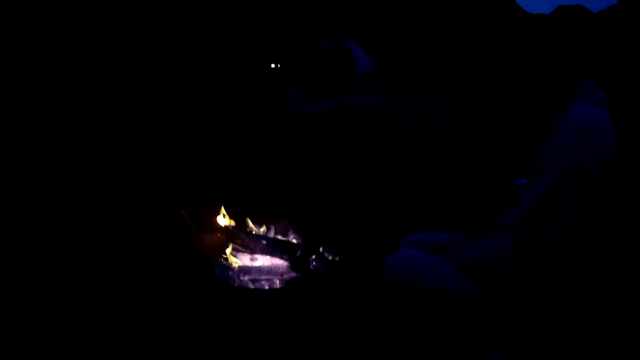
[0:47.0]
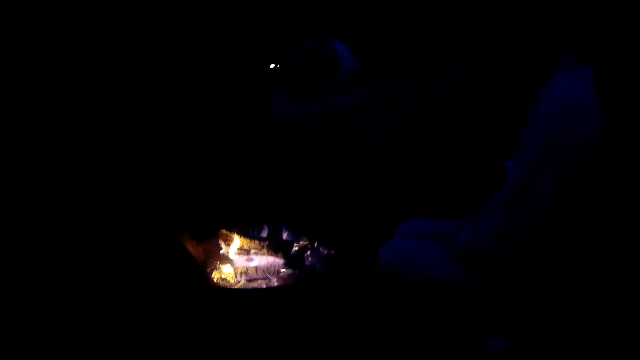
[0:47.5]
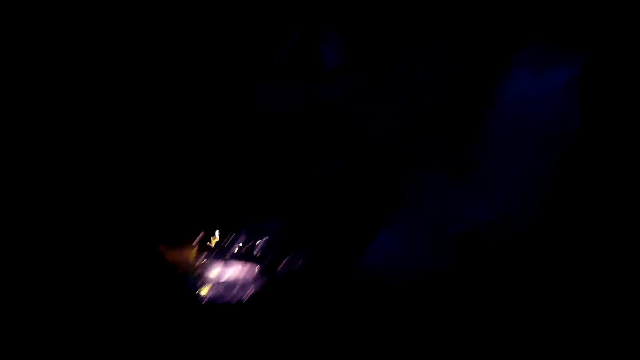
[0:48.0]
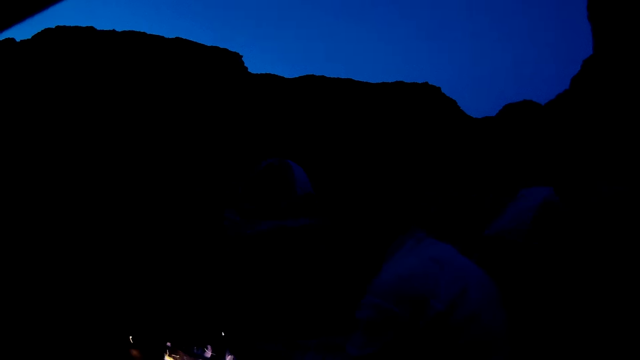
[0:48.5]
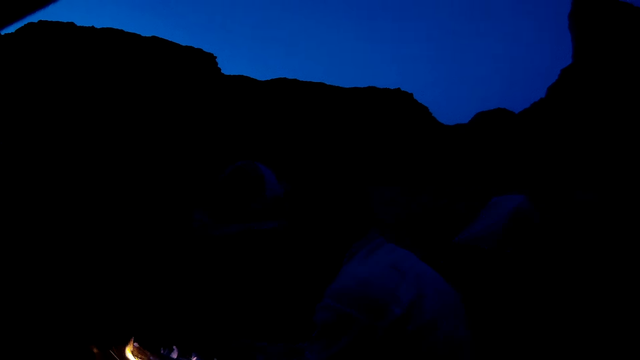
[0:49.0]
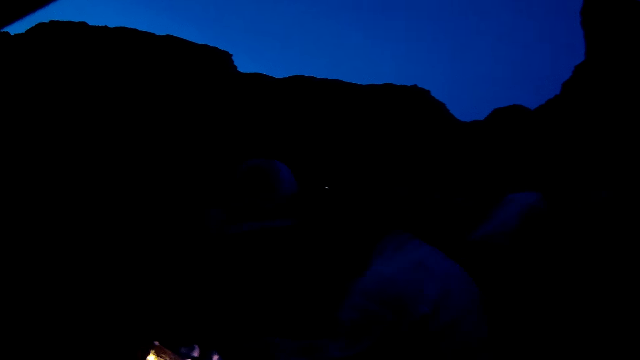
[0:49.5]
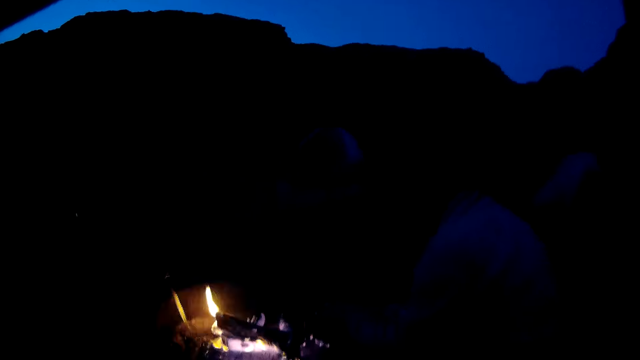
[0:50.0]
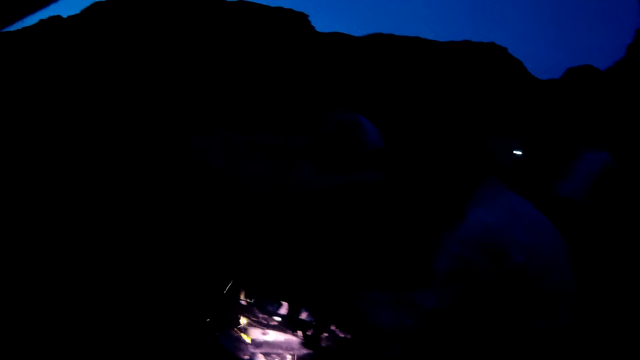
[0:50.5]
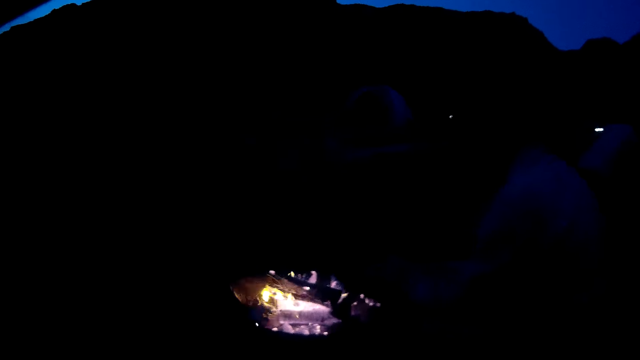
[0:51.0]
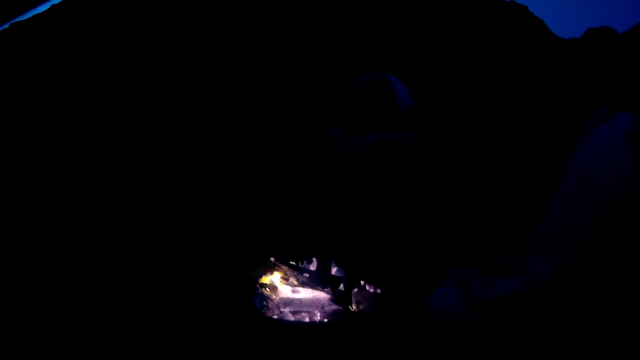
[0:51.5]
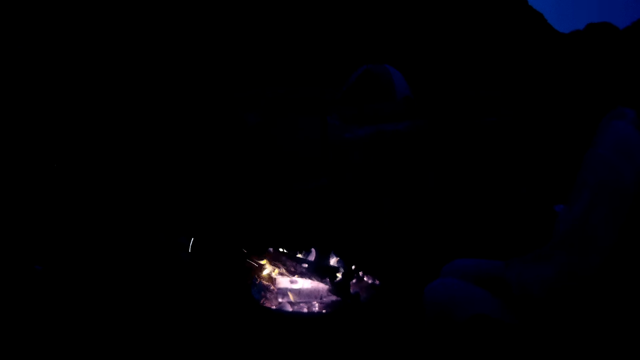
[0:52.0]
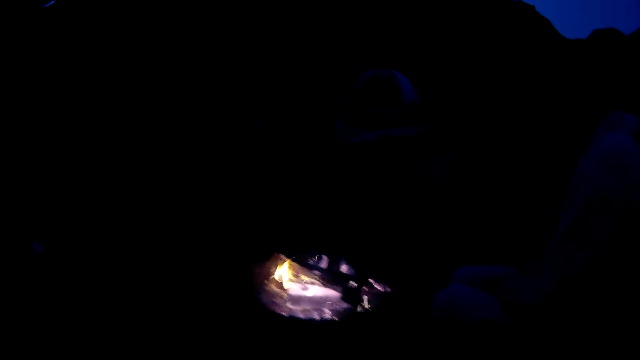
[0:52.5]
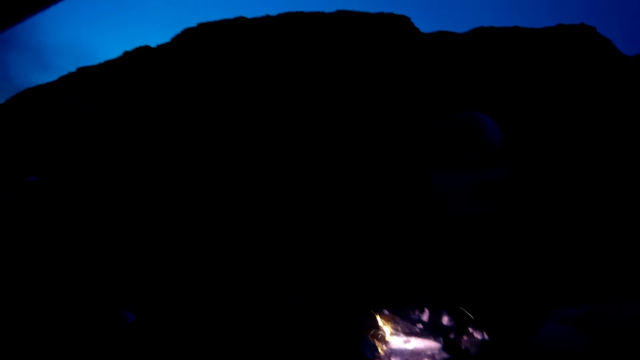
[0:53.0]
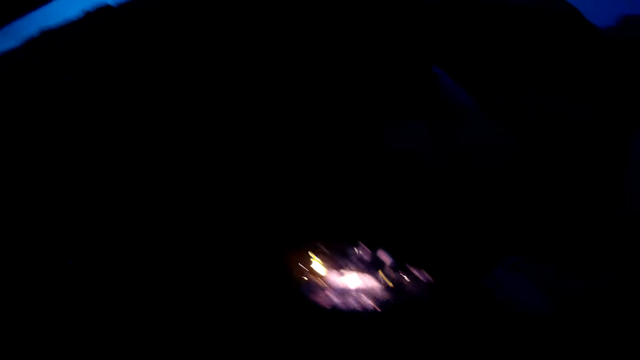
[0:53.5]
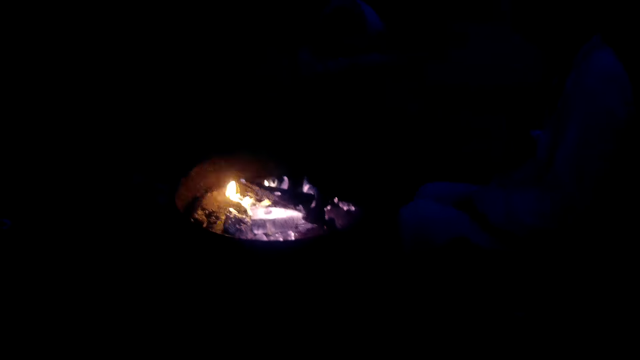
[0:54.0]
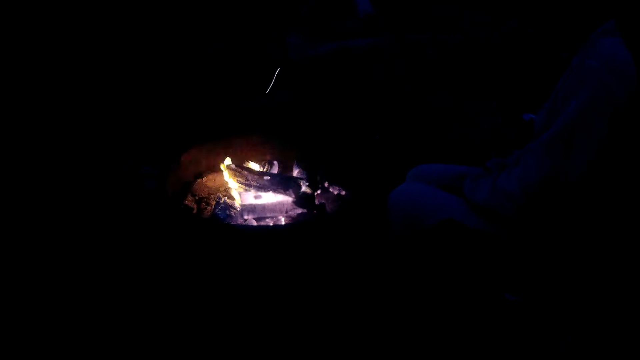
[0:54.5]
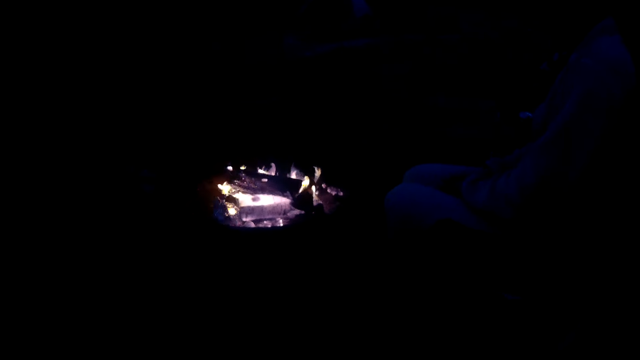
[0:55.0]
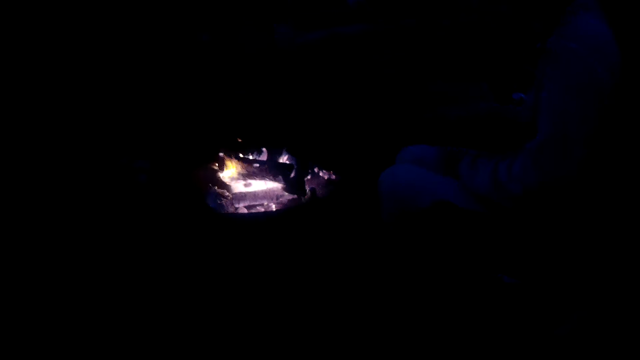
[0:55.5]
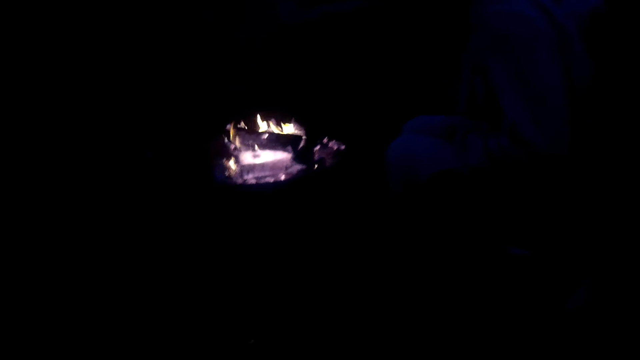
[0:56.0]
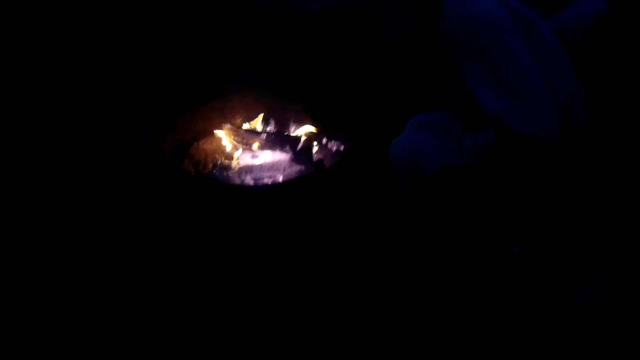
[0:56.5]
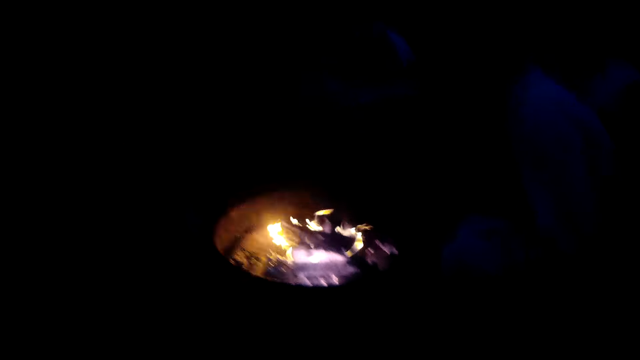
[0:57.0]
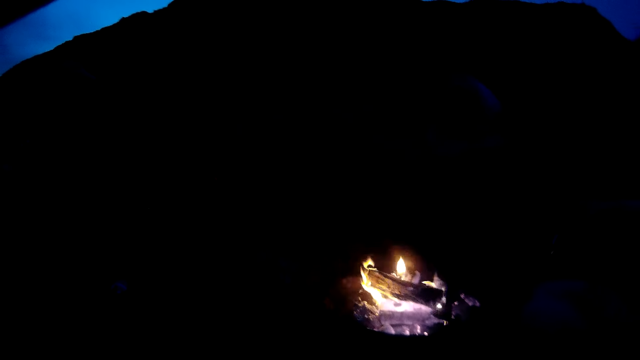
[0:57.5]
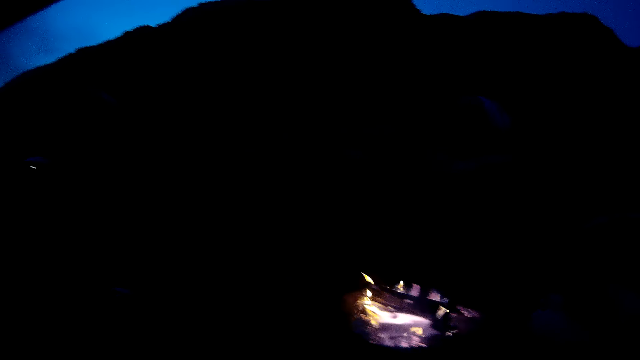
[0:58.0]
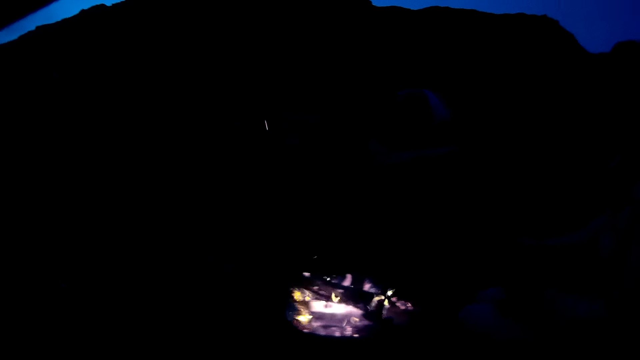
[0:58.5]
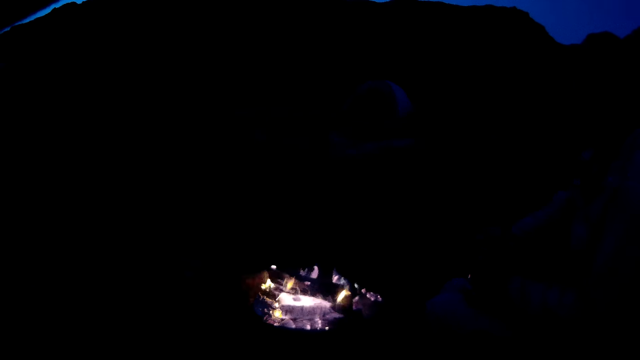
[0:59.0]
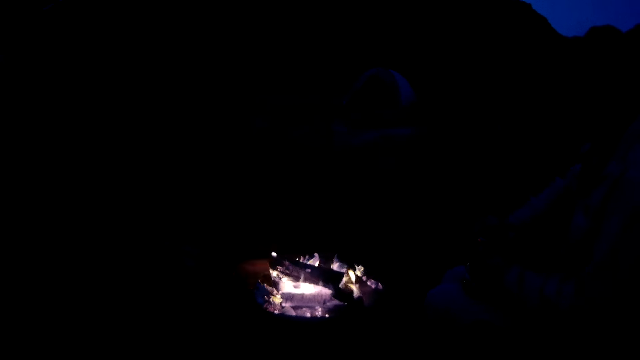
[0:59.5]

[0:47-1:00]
The camera wearer looks at a person. The person sits beside a fire.

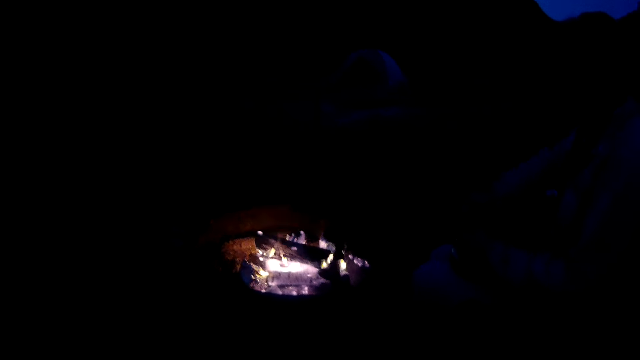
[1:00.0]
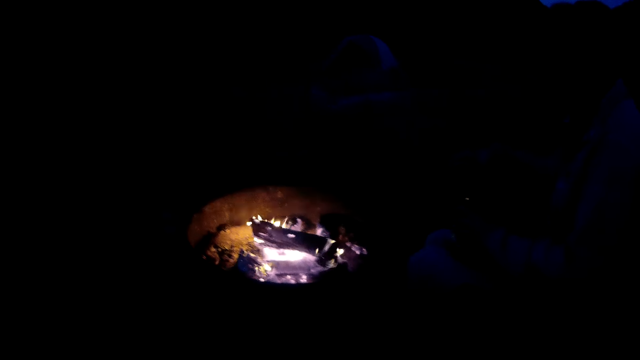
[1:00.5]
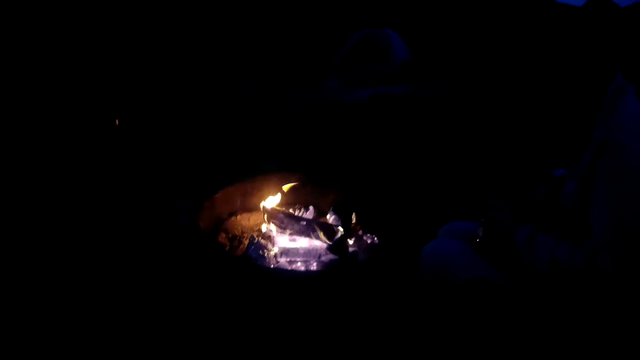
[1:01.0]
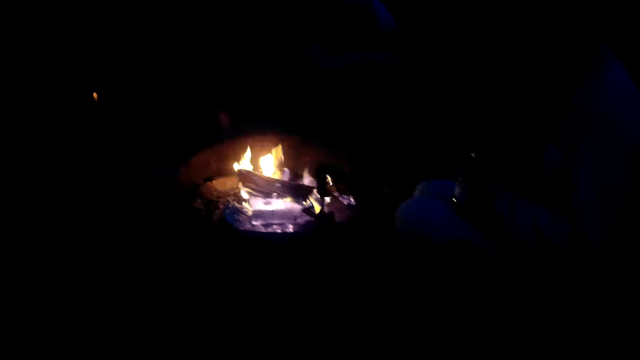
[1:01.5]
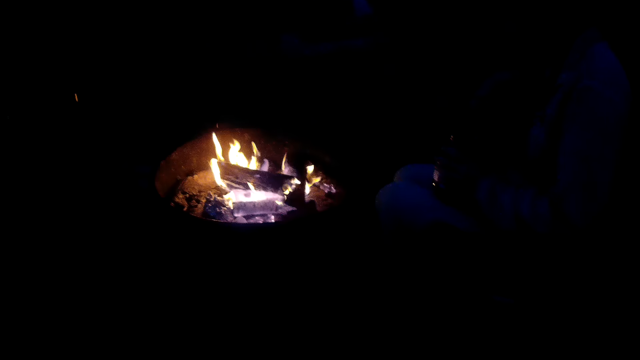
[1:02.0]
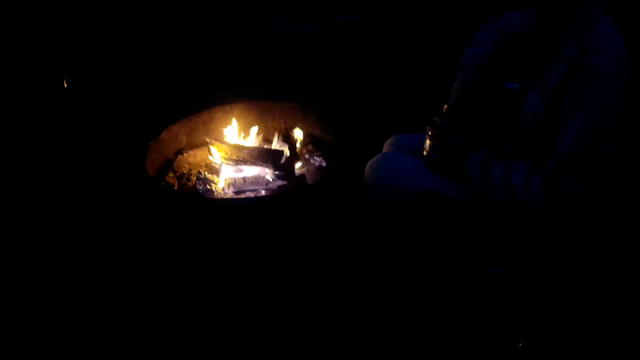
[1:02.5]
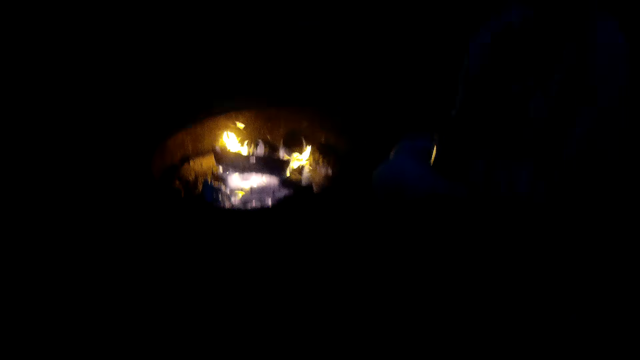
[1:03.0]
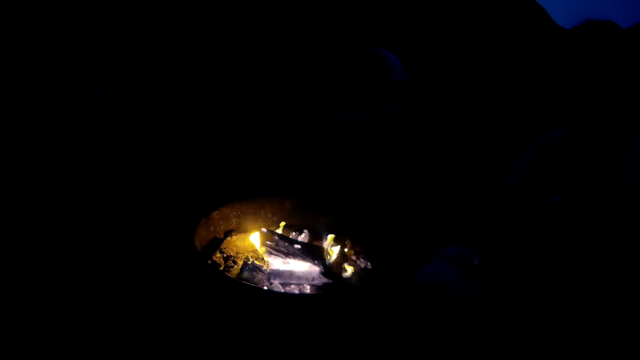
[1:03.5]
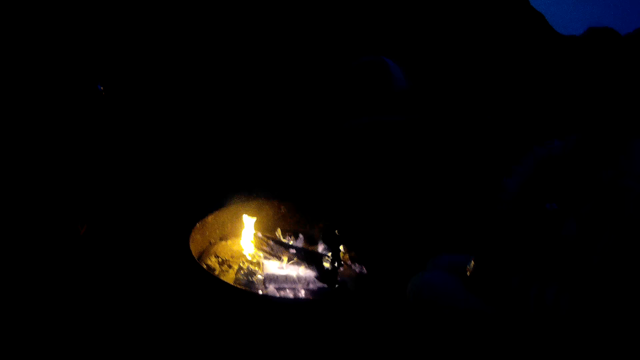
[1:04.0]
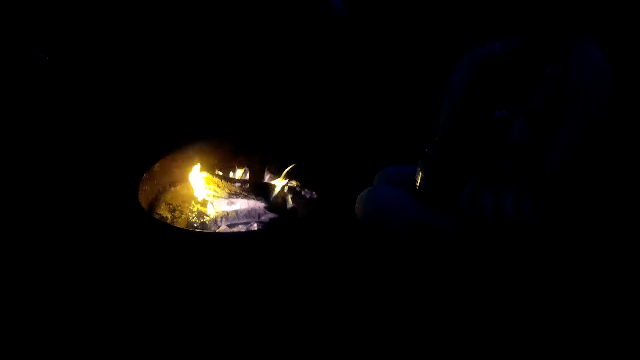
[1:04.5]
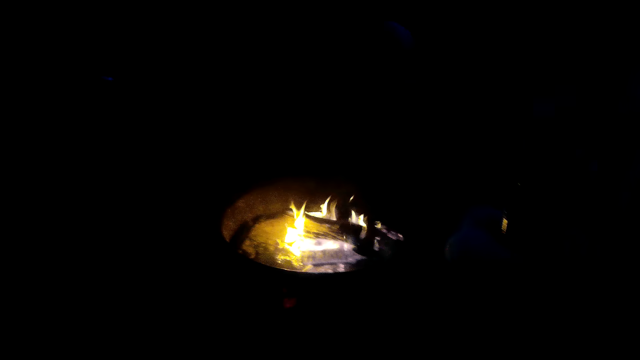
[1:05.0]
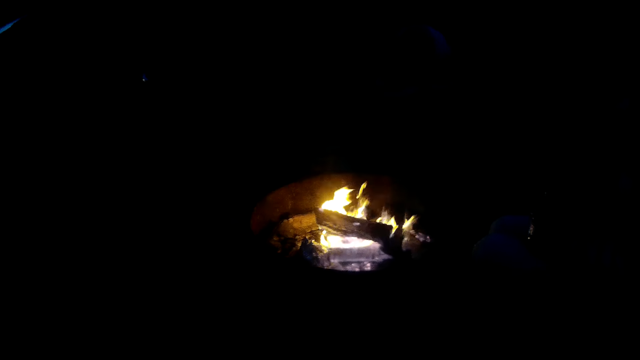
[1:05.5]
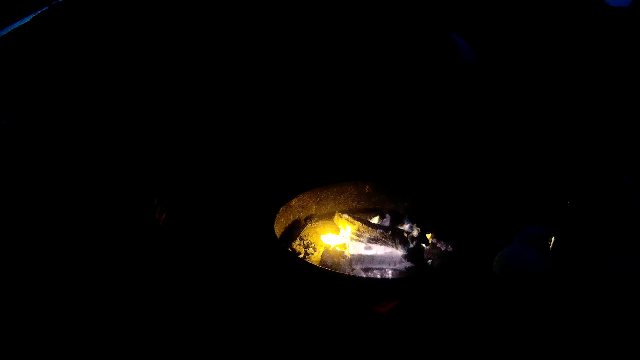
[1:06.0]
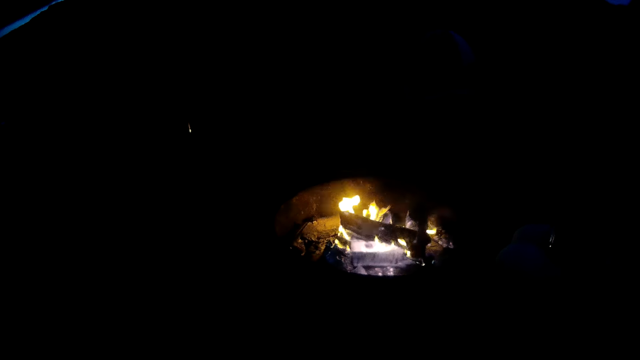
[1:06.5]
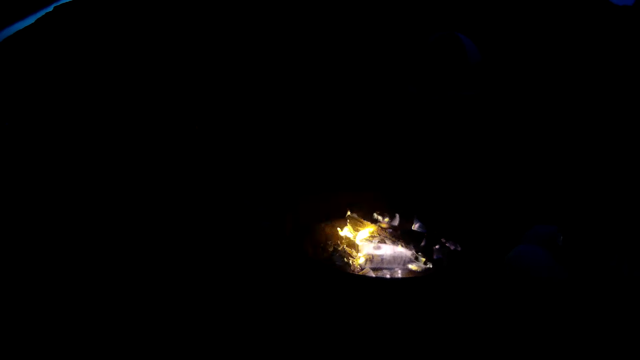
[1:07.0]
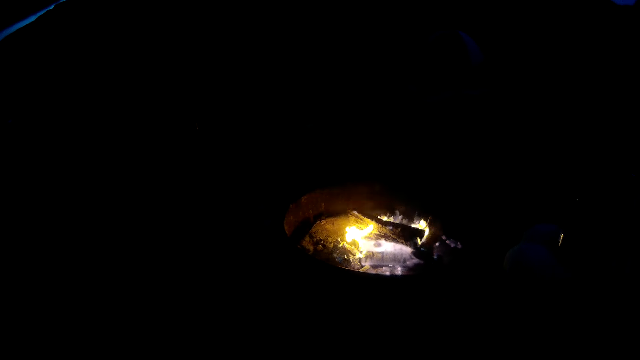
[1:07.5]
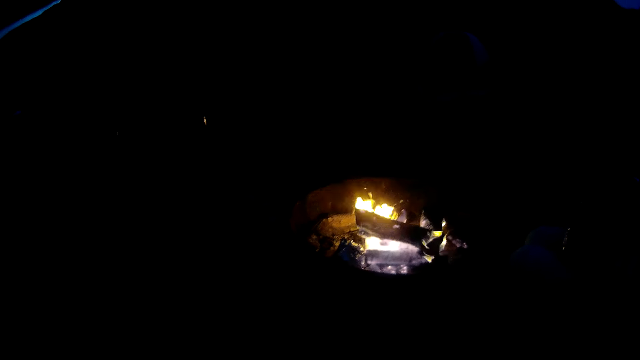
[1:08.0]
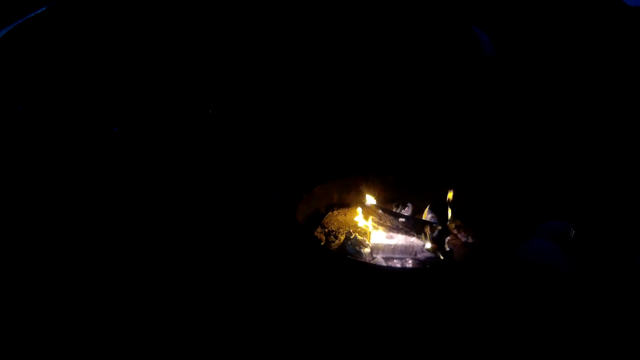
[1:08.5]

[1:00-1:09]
A man puts a hand in a jar. The camera wearer looks at the fire.
